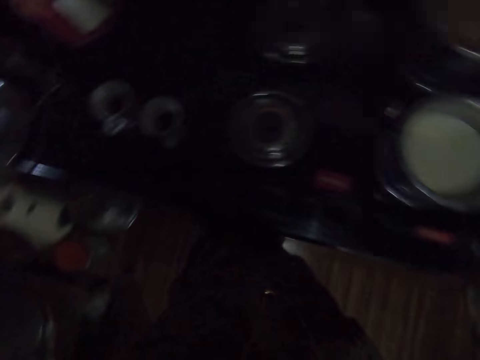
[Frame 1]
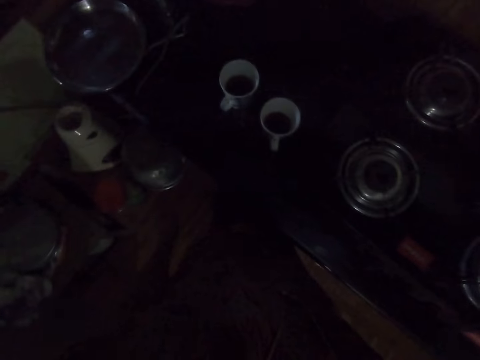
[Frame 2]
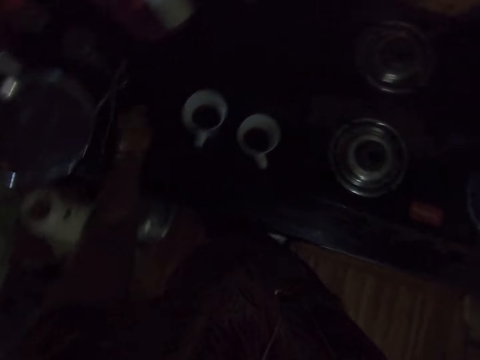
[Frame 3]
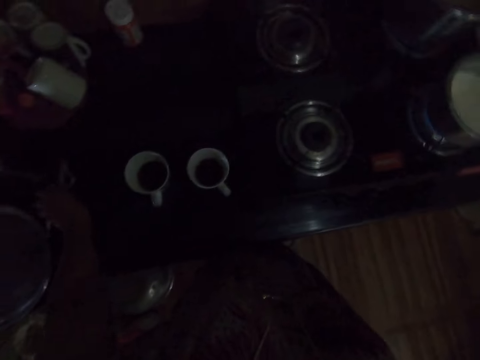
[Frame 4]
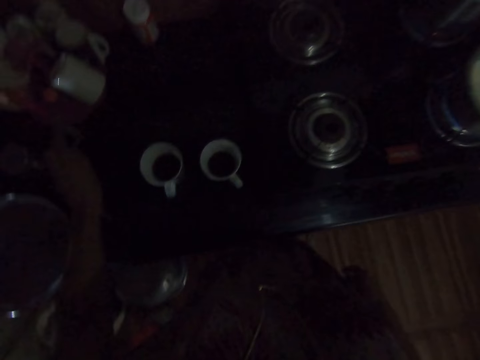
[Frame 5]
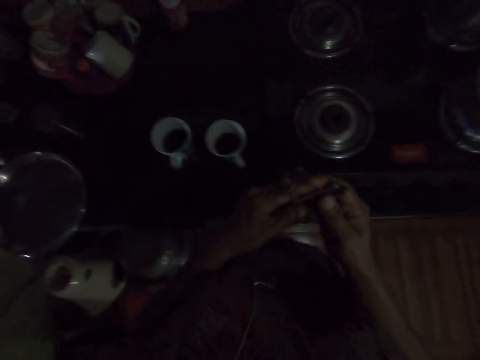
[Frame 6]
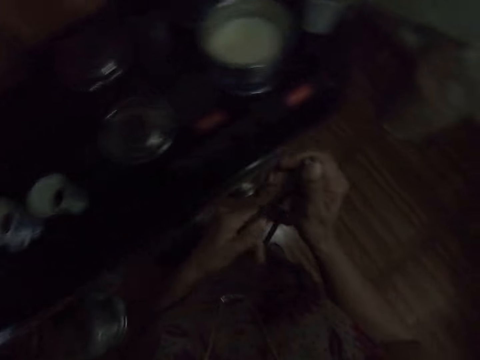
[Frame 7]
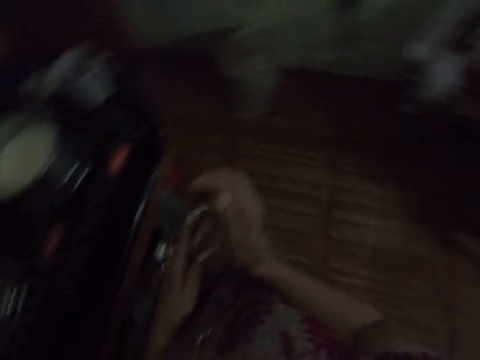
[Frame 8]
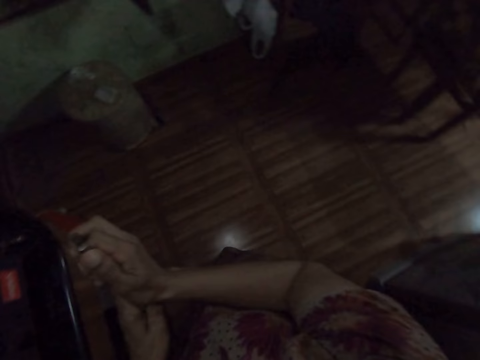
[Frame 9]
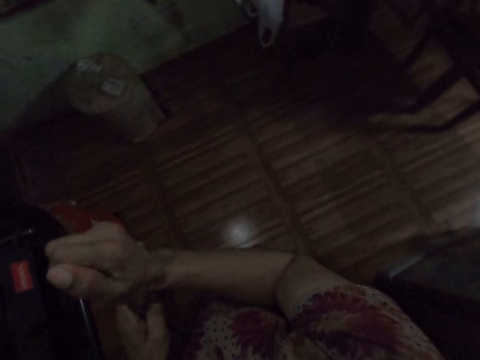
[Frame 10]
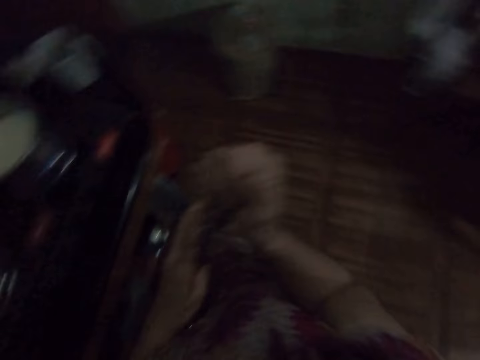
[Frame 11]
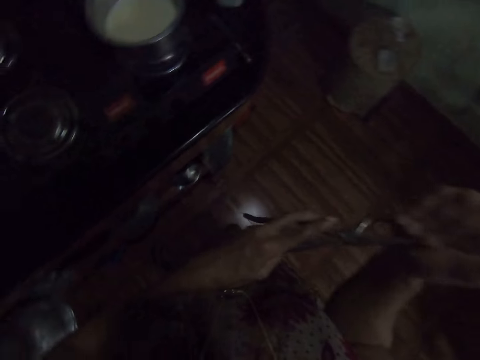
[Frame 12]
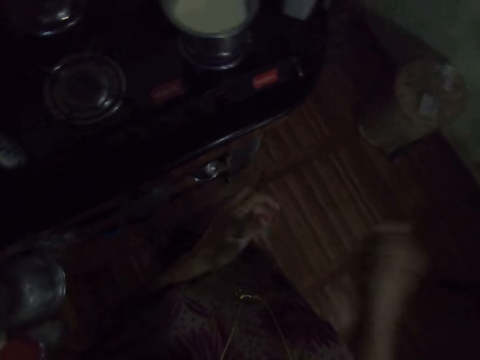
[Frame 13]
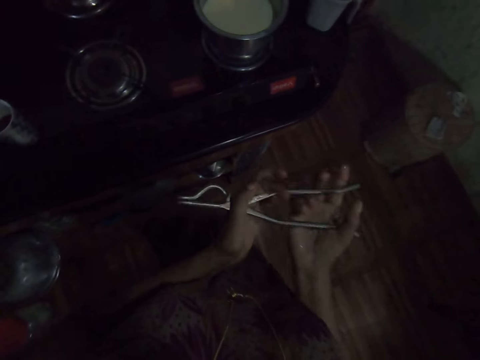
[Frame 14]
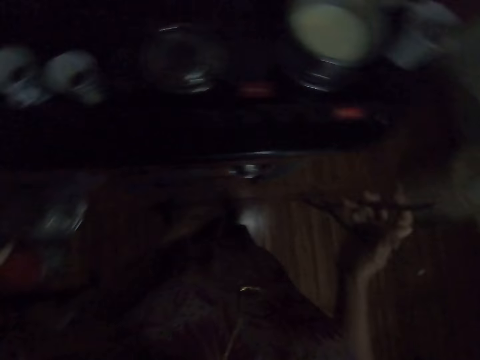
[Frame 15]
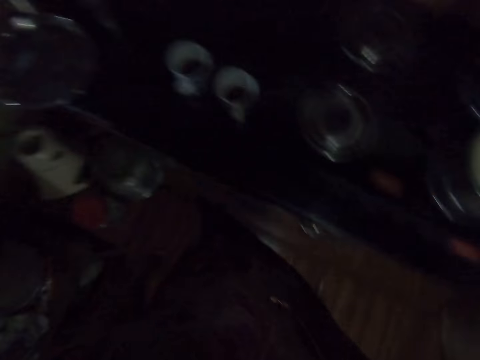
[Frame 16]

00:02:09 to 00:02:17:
The camera wearer picks up a pot clamp holder from the slab with her left hand. She wipes the pot clamp holder with her right hand. She passes the pot clamp holder to her right hand.

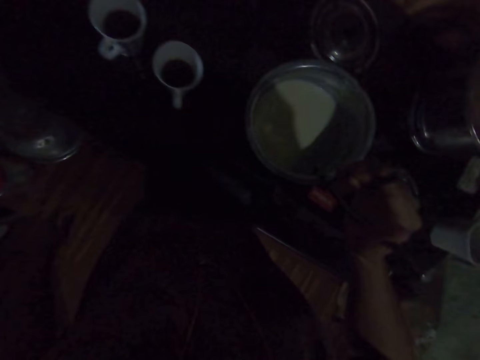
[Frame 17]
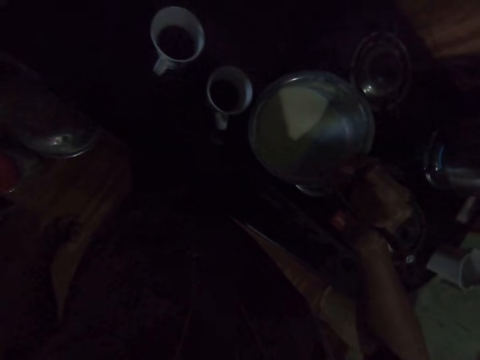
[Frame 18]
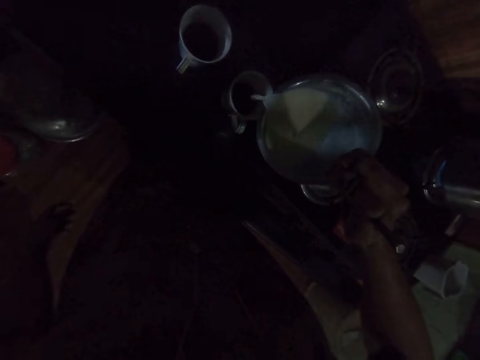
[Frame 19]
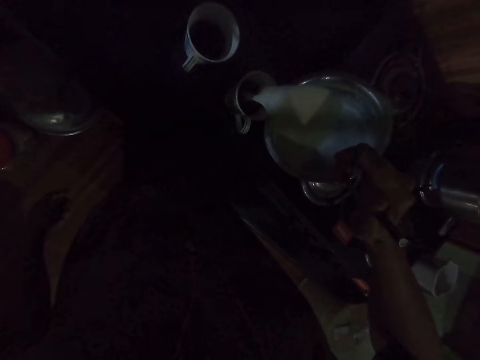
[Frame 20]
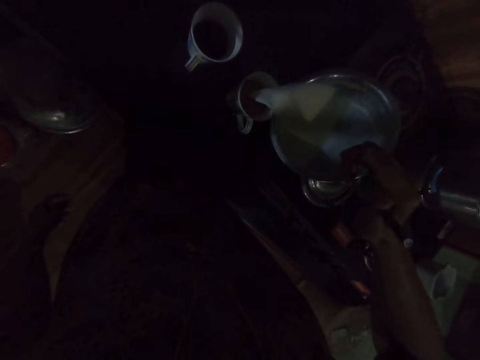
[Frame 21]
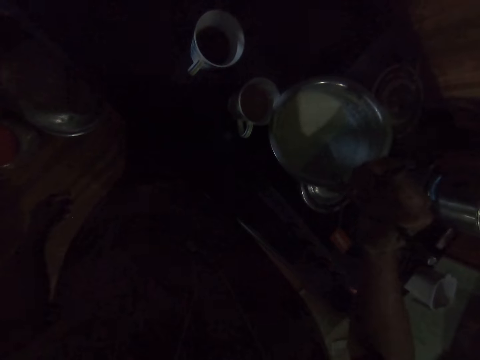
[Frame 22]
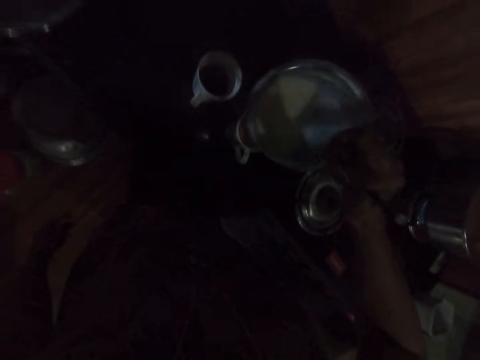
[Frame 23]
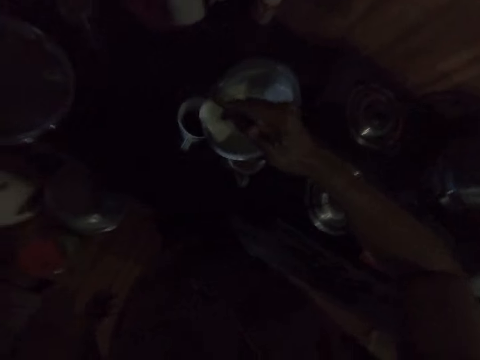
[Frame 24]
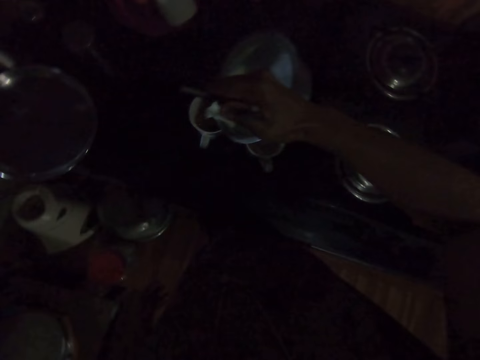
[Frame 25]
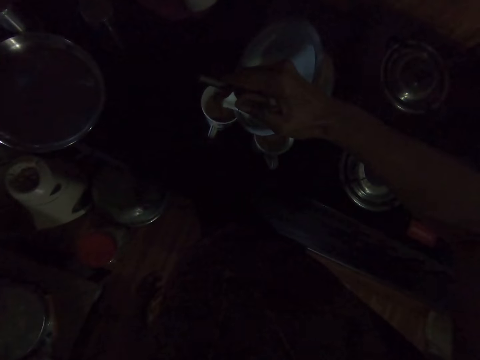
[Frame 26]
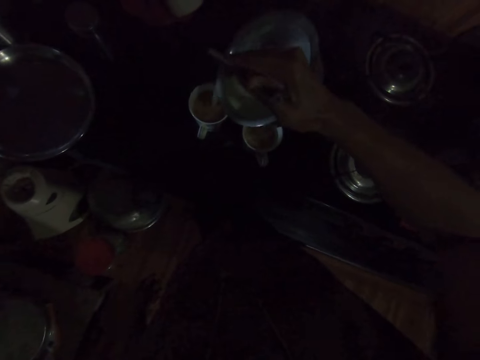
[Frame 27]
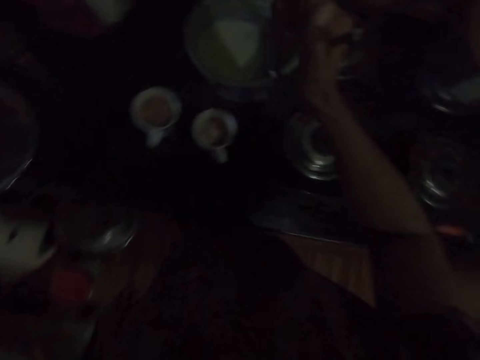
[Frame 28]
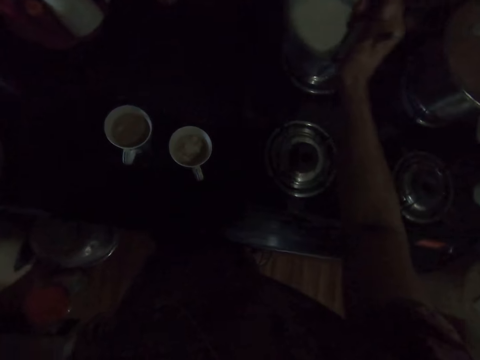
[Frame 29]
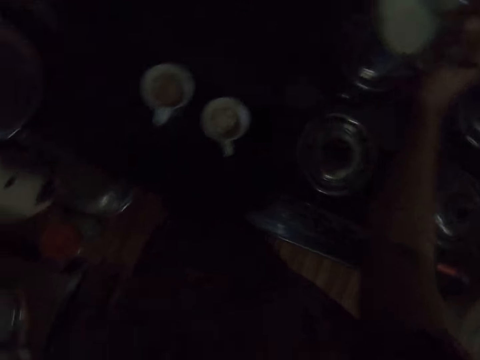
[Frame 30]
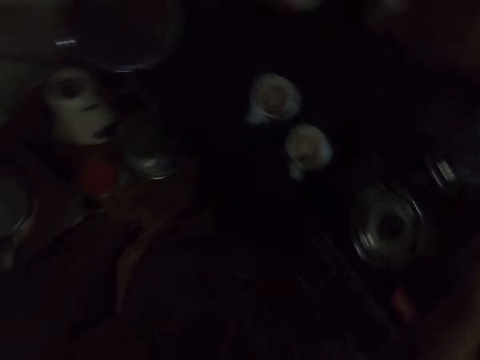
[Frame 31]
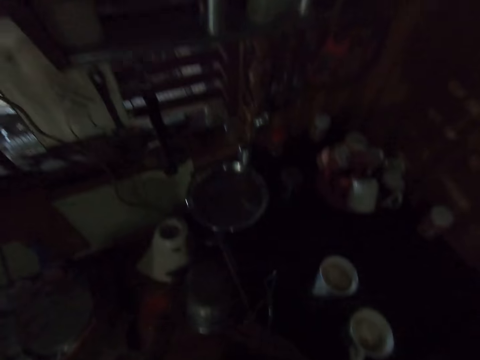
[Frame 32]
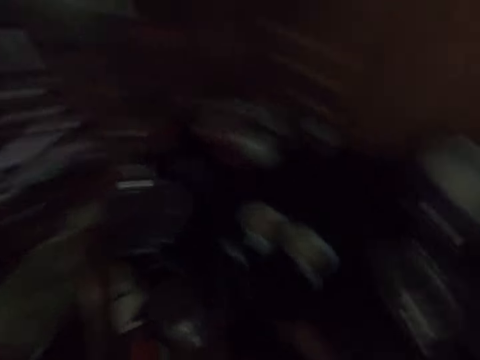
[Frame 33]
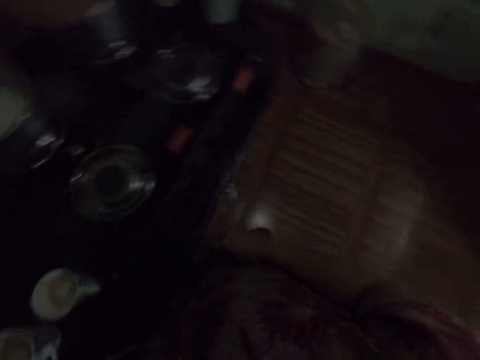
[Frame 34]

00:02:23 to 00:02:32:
The camera wearer pours milk into the mugs from the pot in her right hand. She drops the pot on the cooker with the pot holder clamp in her right hand. She removes the pot holder clamp from the pot with her right hand. She drops the pot holder clamp on the slab with her right hand.

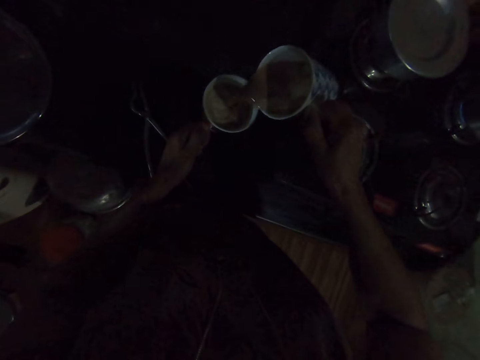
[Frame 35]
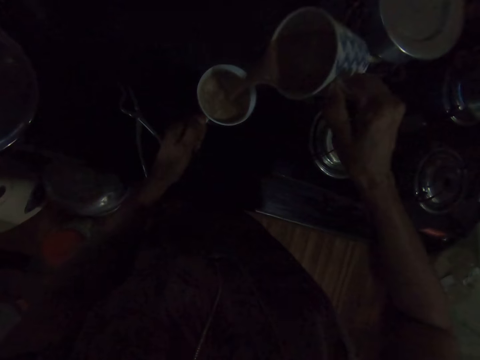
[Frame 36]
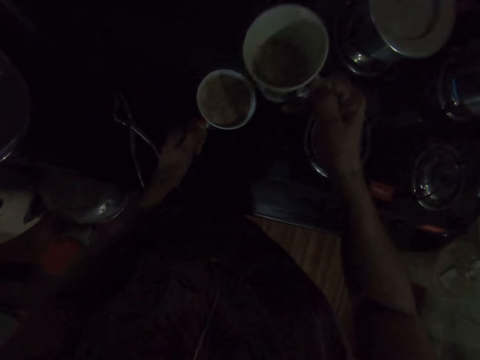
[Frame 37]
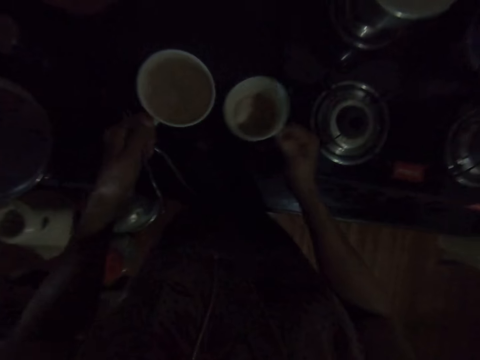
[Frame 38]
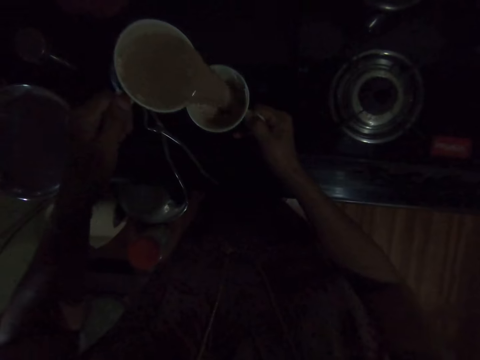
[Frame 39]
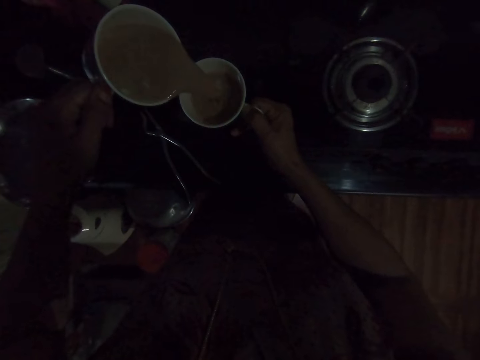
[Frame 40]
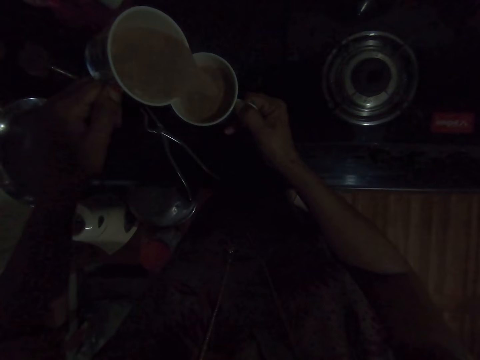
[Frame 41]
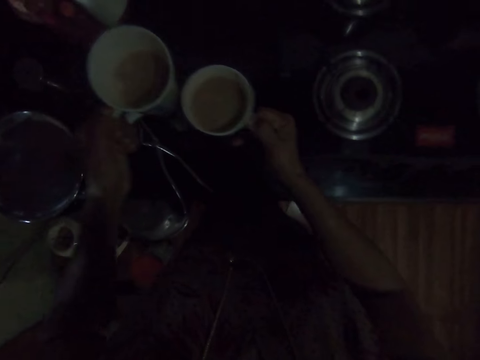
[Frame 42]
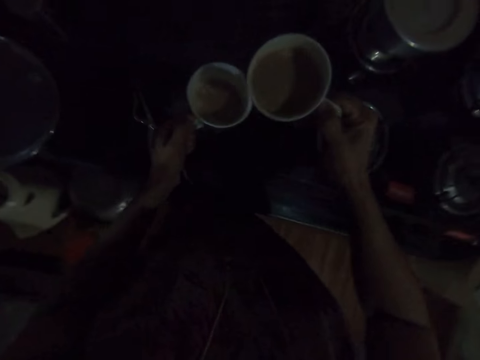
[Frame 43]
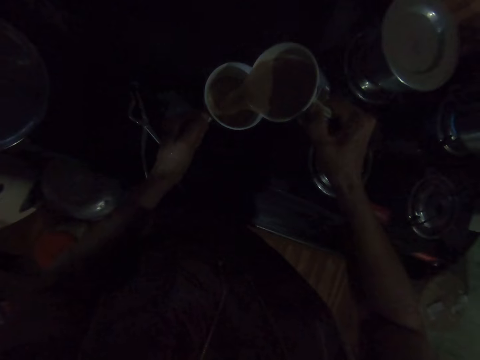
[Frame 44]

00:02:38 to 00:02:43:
The camera wearer transfers coffee from the mug in her right hand to the mug in her left hand. She mixes tea with the cups. She transfers coffee from the mug in her left hand to the mug in her right hand. She transfers coffee from the mug in her right hand to the mug in her left hand.

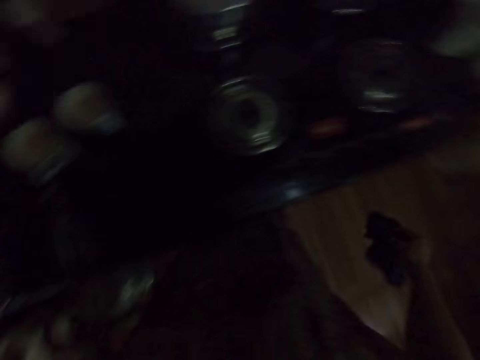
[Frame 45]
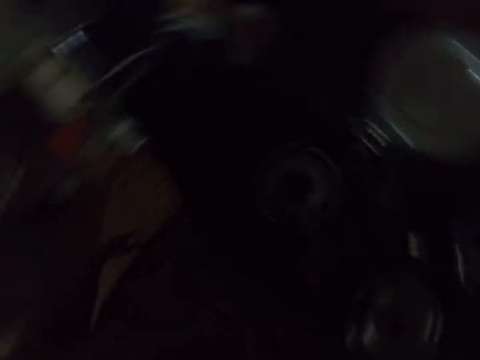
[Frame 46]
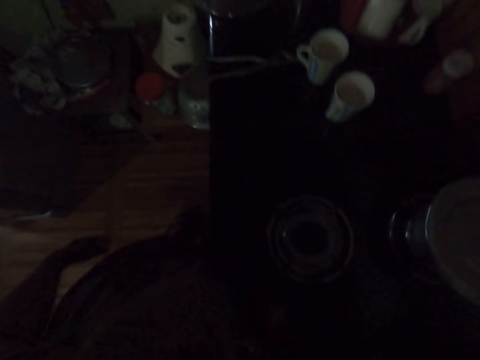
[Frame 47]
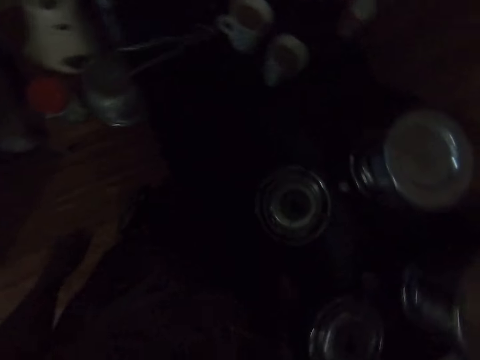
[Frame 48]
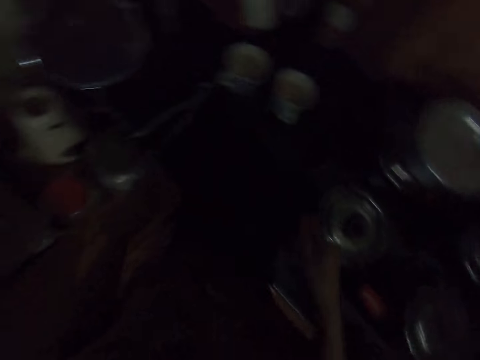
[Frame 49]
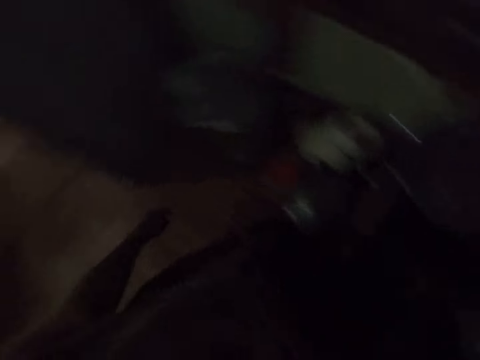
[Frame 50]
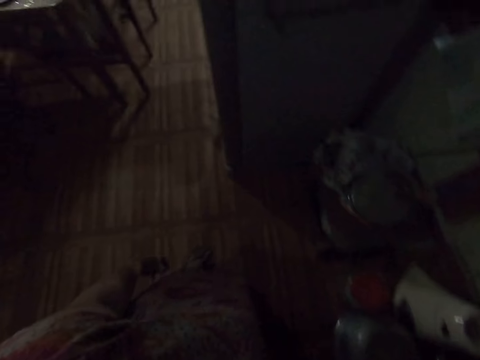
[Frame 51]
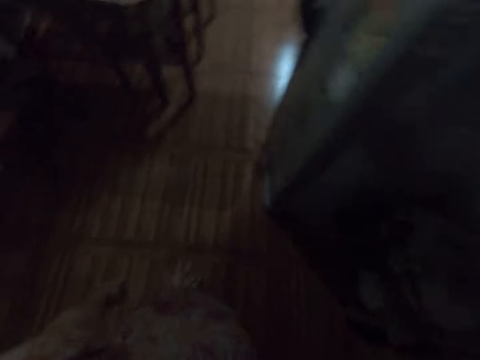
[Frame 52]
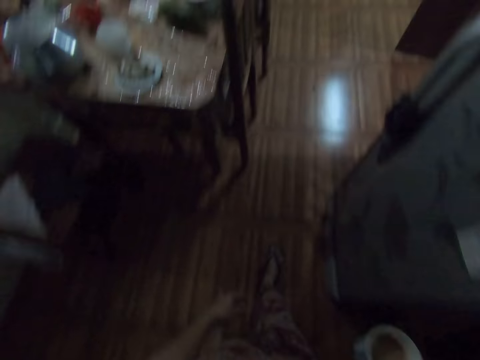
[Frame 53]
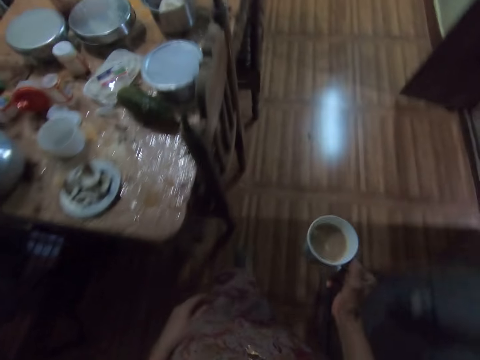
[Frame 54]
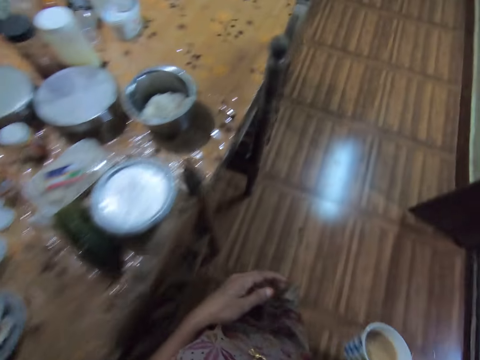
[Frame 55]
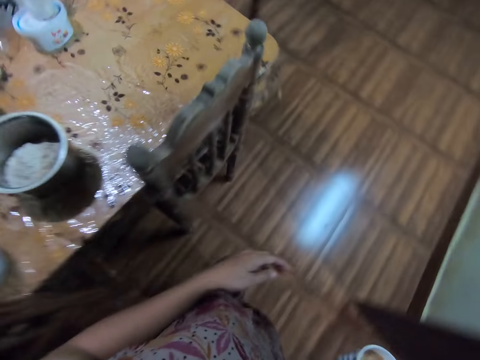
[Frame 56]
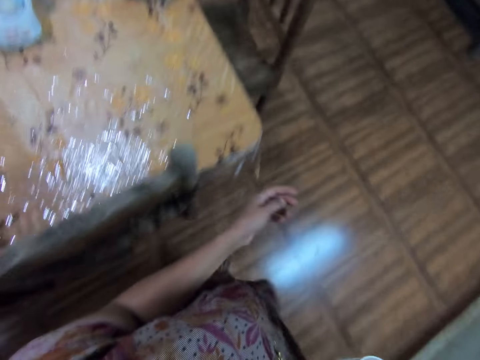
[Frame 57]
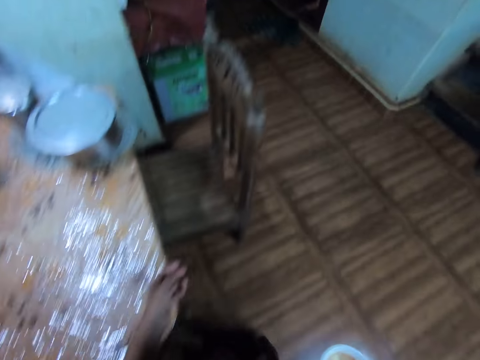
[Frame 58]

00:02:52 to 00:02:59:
The camera wearer picks up the mug from the slab with her right hand. She walks.
